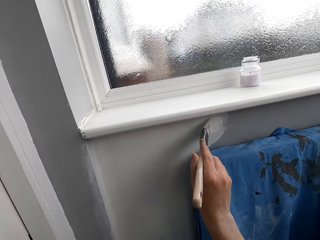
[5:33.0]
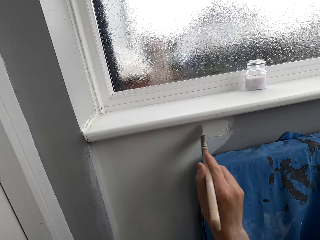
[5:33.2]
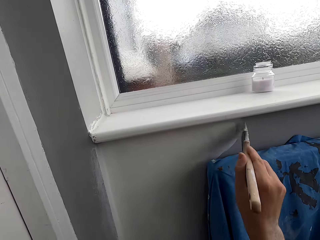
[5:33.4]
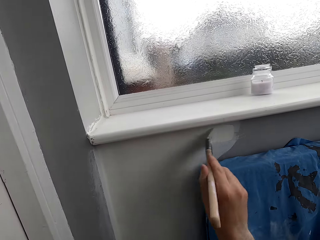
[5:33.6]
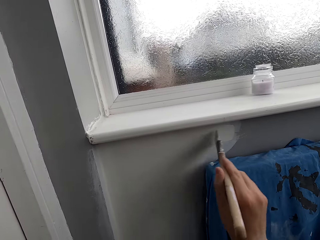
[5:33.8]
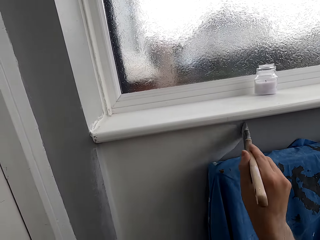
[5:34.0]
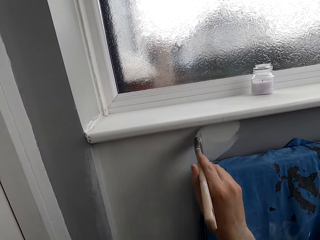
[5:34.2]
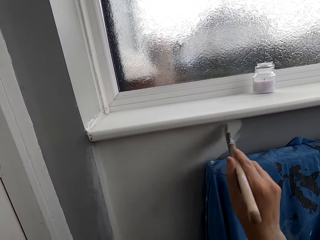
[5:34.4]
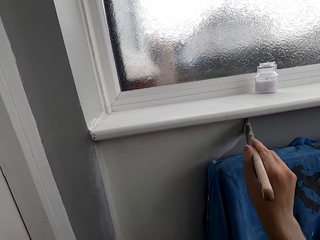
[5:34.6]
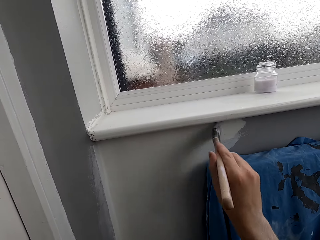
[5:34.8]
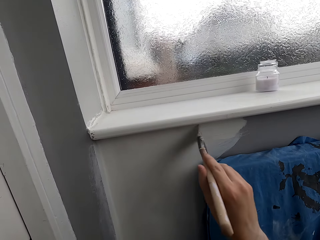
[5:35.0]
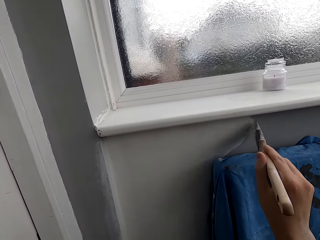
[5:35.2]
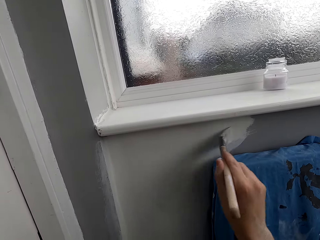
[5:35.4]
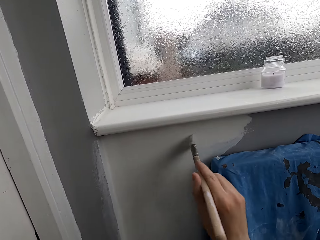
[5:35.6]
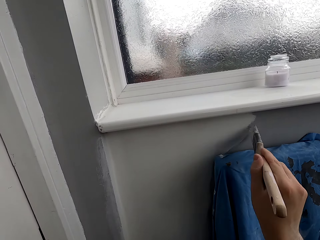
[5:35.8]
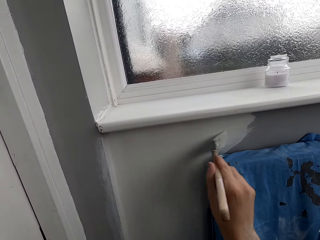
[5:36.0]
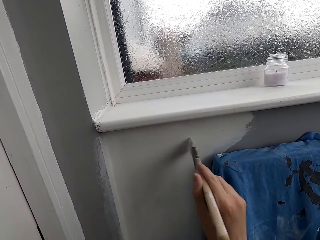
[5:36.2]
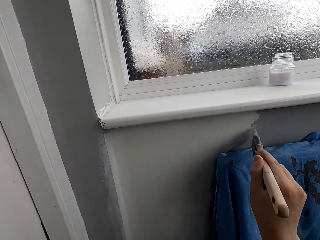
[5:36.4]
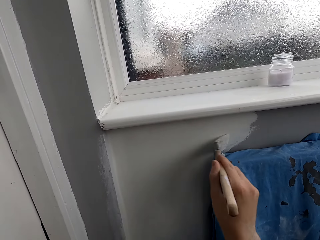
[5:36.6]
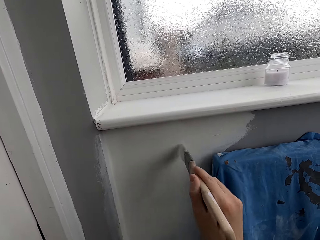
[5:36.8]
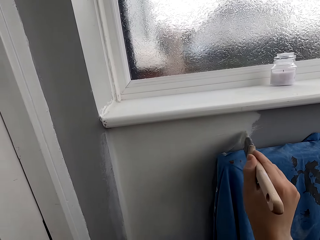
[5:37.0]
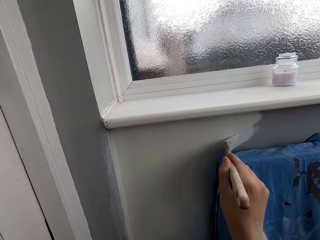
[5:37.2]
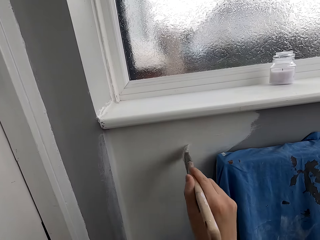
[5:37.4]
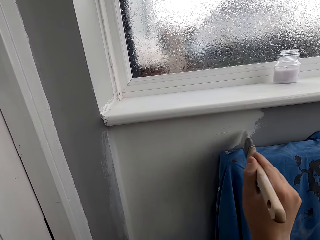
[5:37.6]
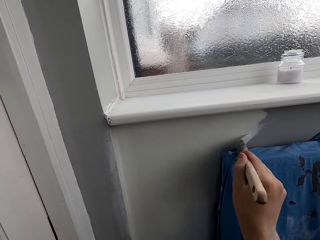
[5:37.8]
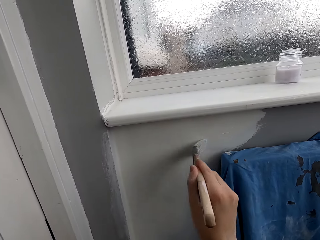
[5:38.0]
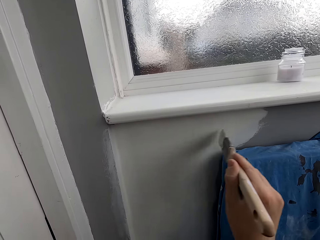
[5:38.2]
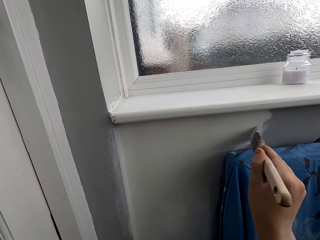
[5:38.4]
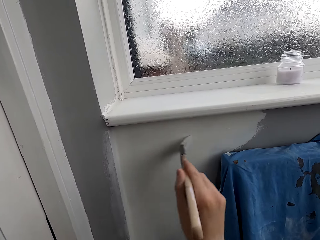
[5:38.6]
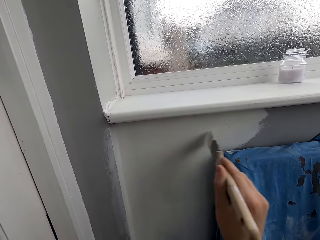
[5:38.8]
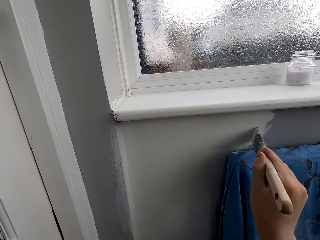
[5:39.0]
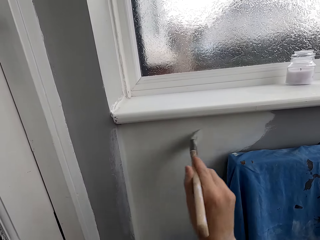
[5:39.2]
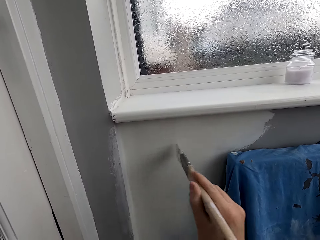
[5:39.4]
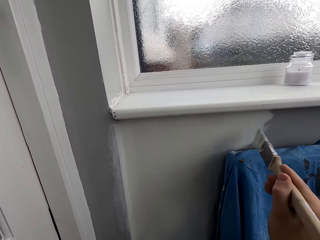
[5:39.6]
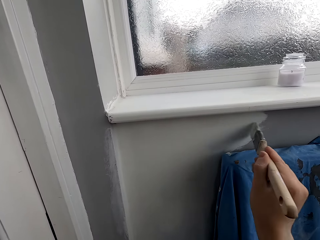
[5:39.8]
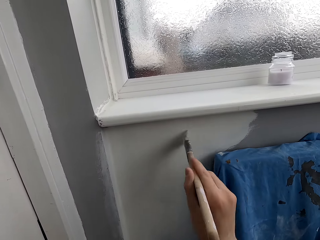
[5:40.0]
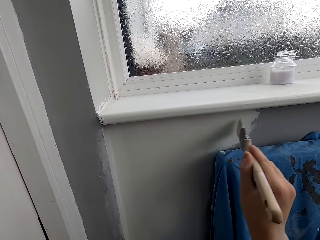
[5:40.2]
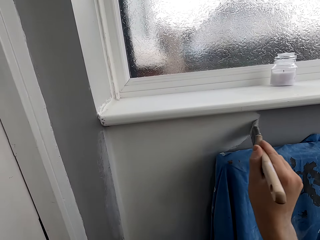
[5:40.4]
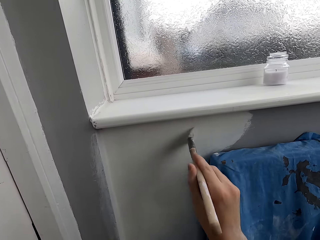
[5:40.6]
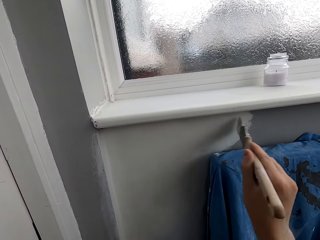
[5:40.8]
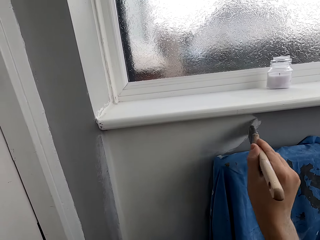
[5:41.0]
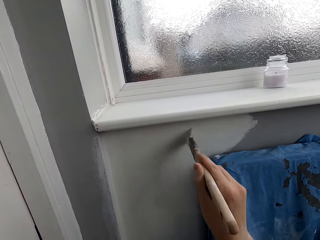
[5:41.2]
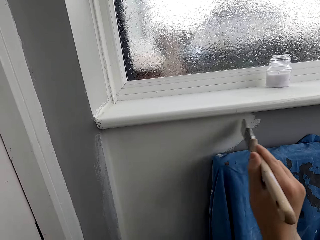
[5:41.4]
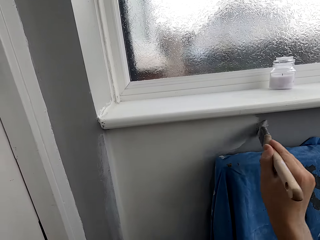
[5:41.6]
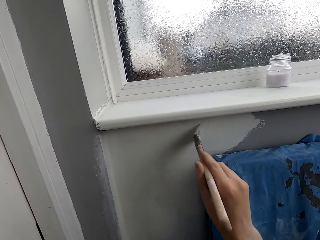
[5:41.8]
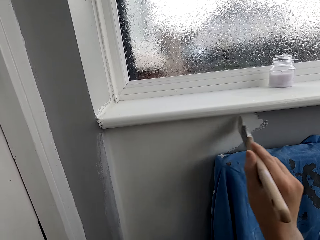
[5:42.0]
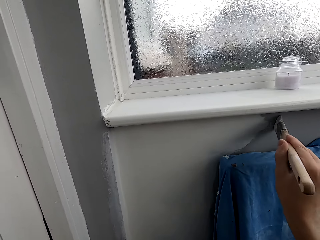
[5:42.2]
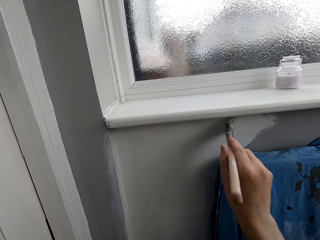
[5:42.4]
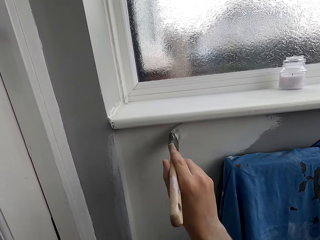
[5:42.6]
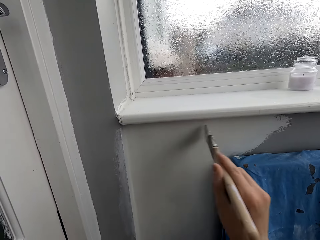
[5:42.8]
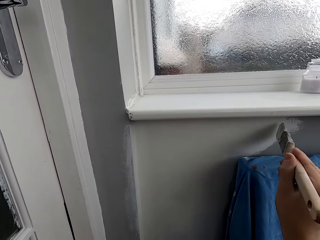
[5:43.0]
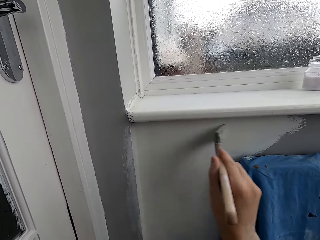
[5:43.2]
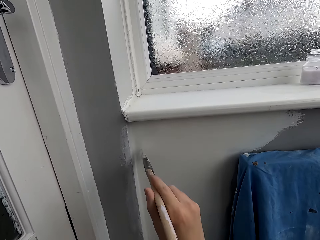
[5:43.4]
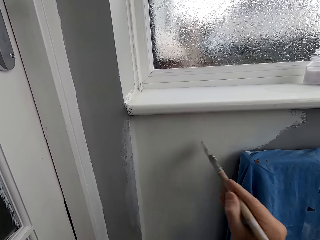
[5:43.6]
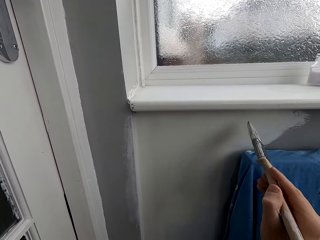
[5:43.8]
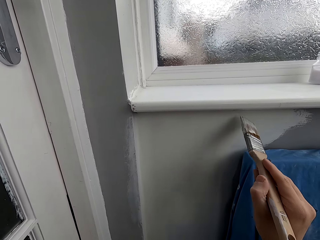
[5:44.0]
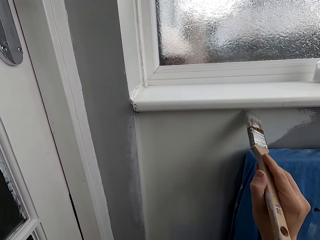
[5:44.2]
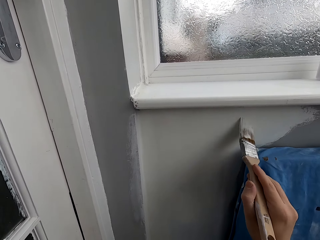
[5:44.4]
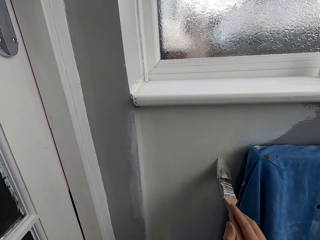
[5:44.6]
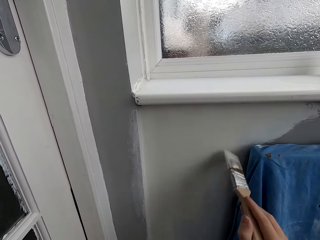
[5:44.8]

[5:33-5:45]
The camera wearer paints the wall with a brush.
